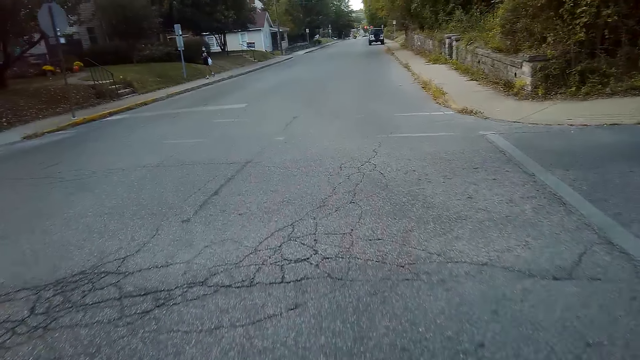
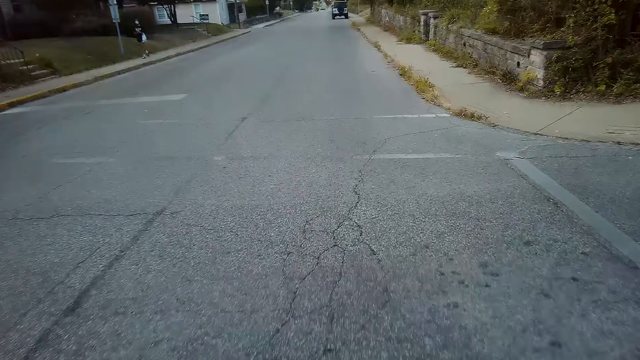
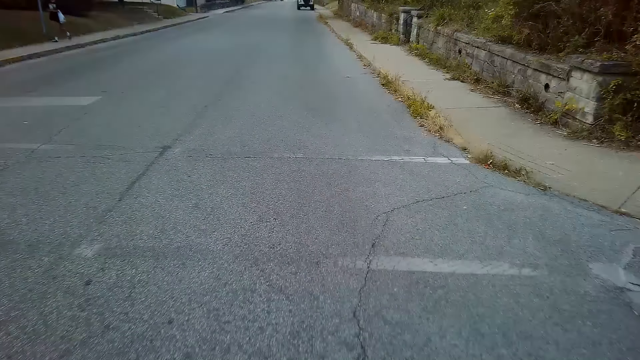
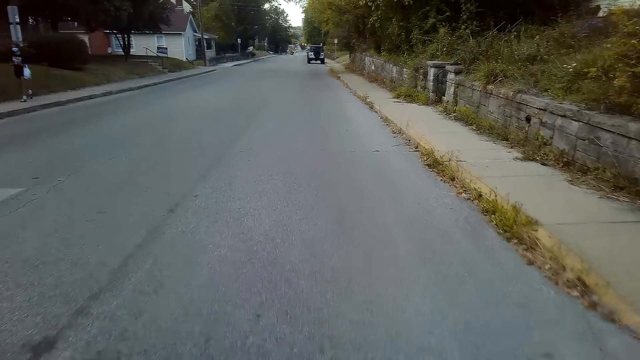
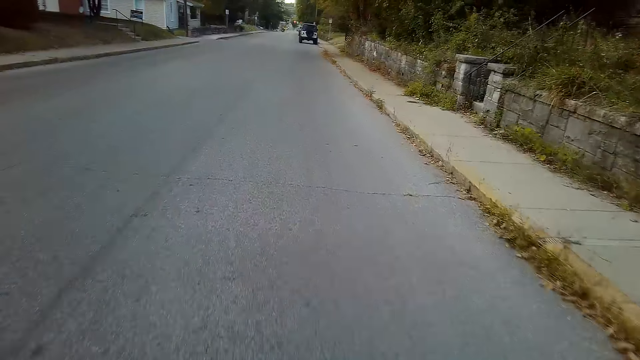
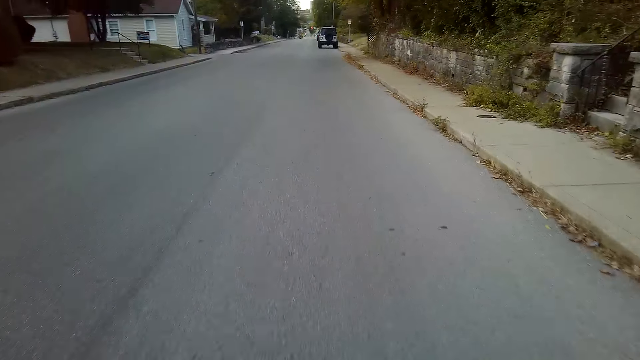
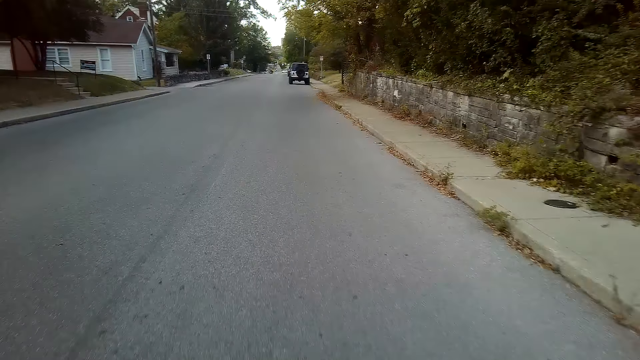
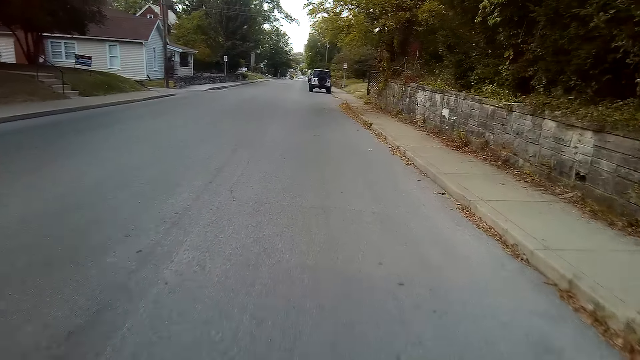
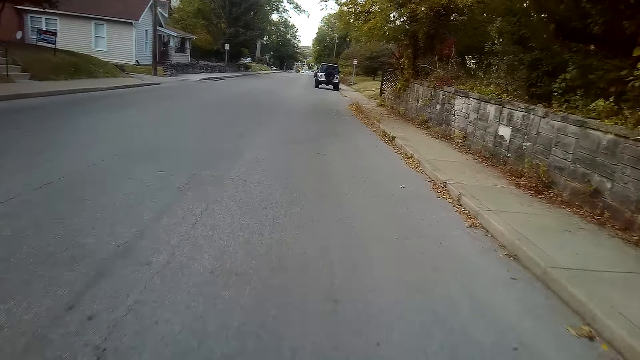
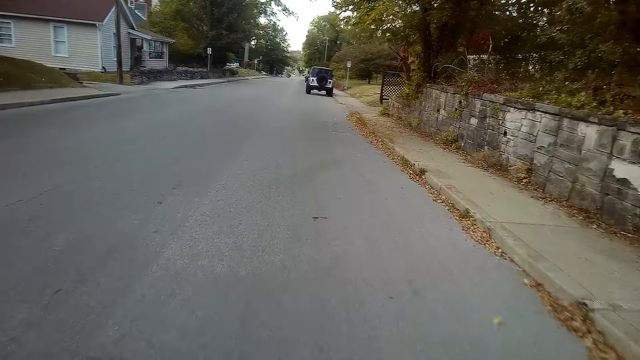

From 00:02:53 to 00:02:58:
The camera wearer cycles along the road.

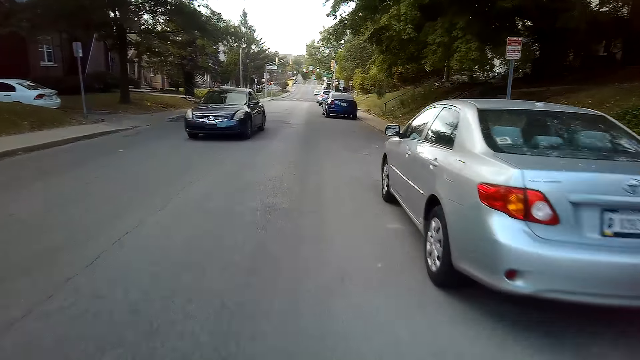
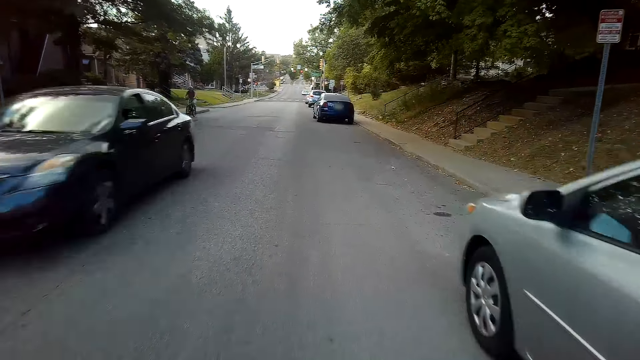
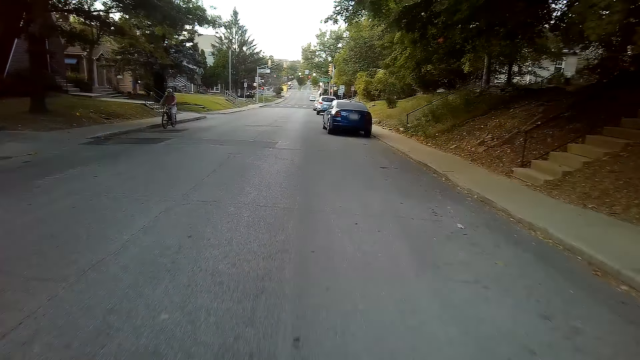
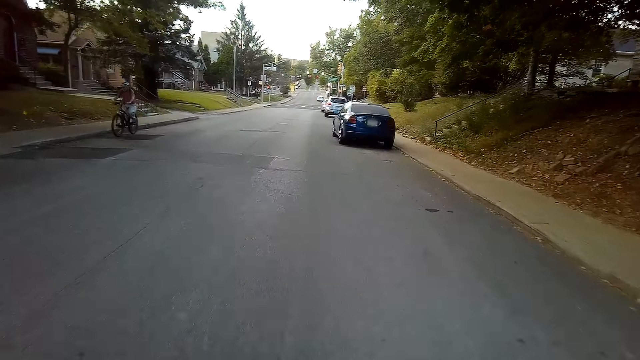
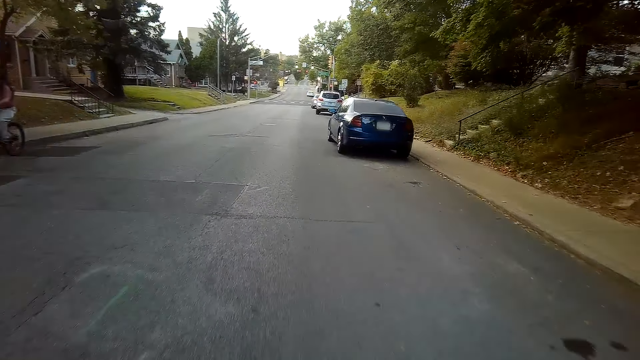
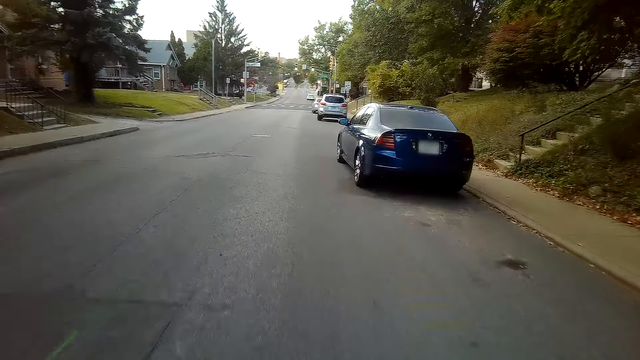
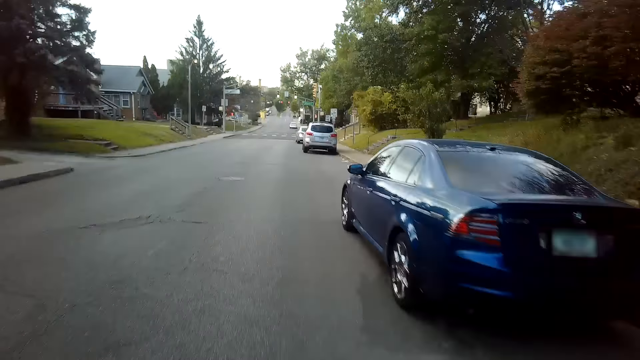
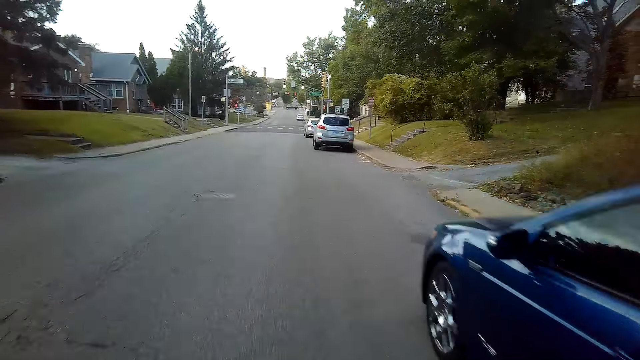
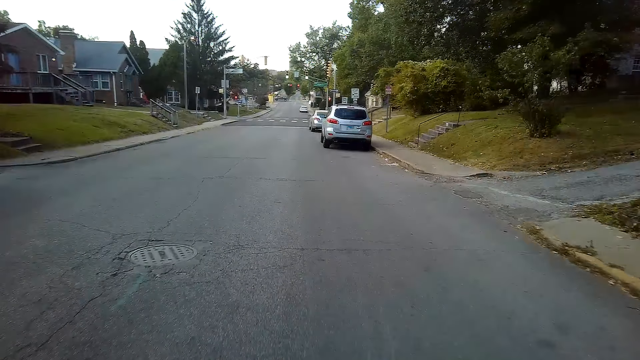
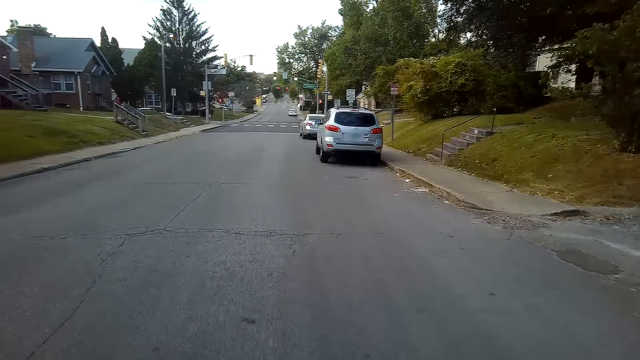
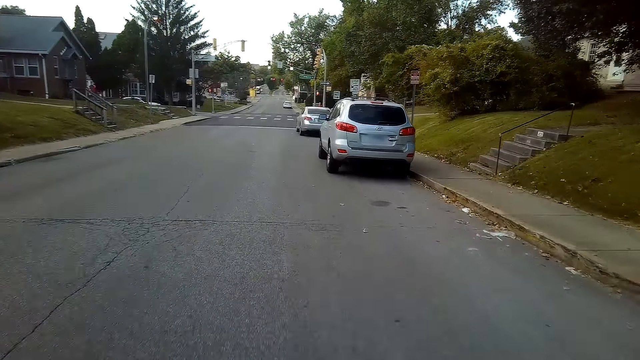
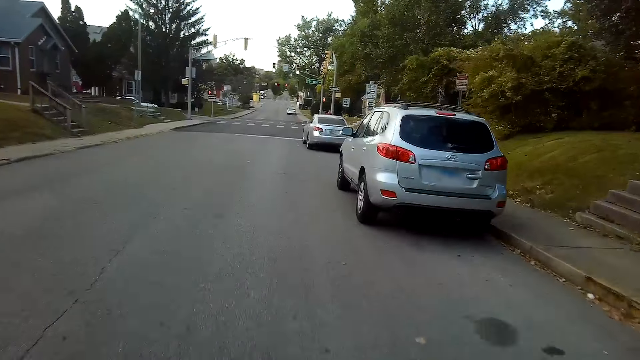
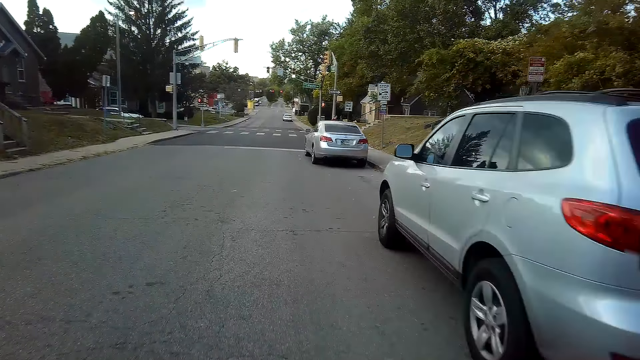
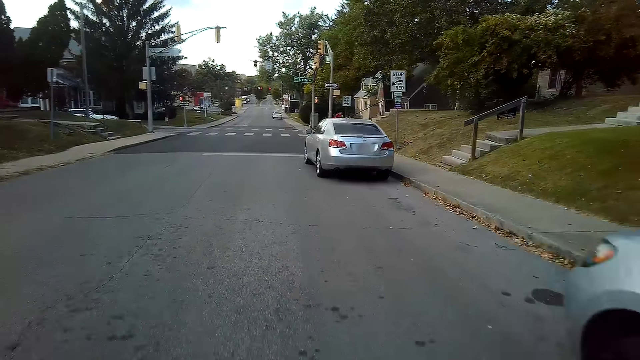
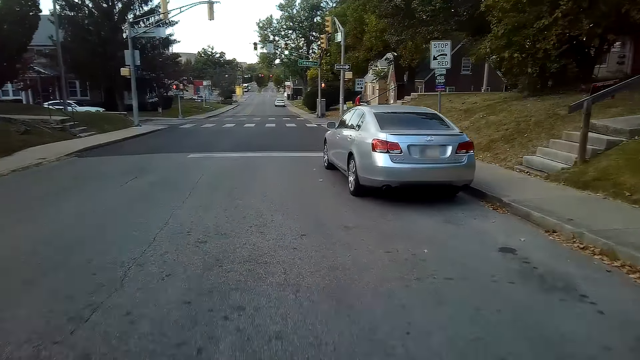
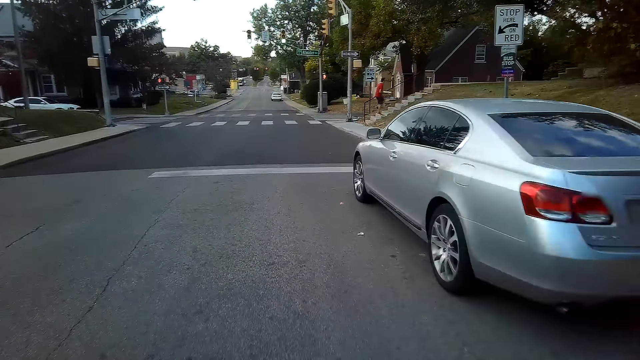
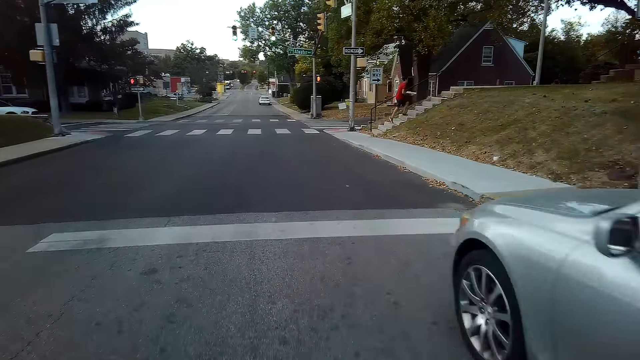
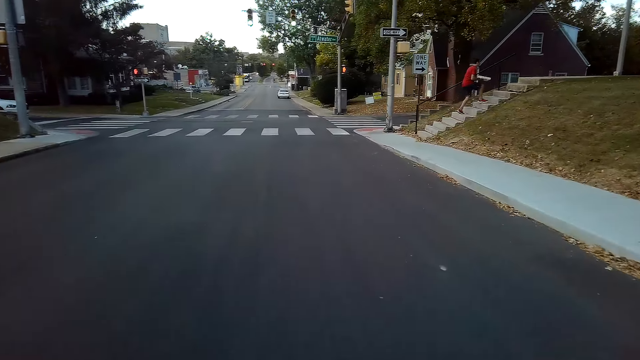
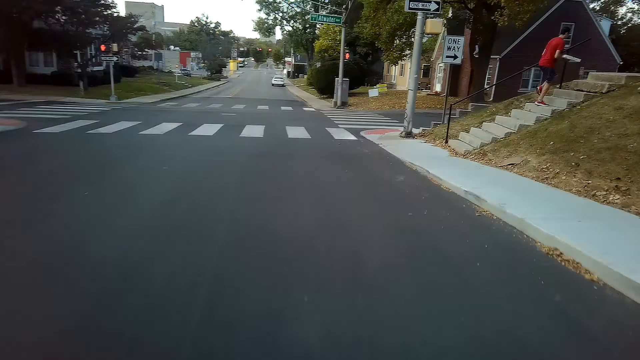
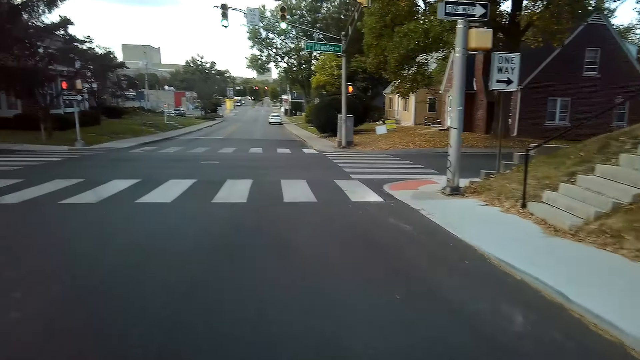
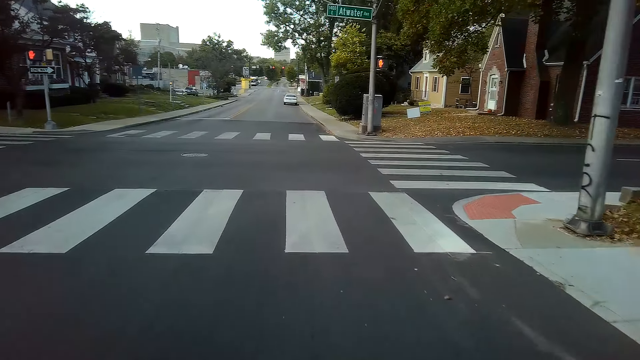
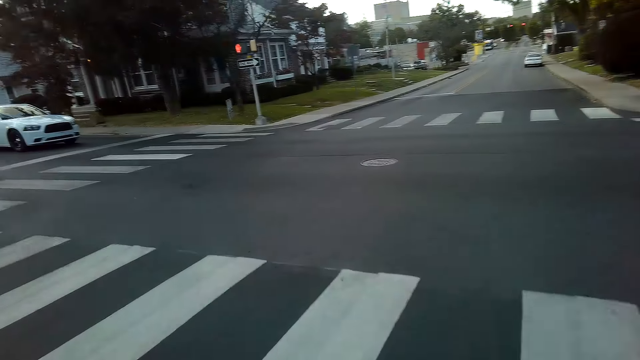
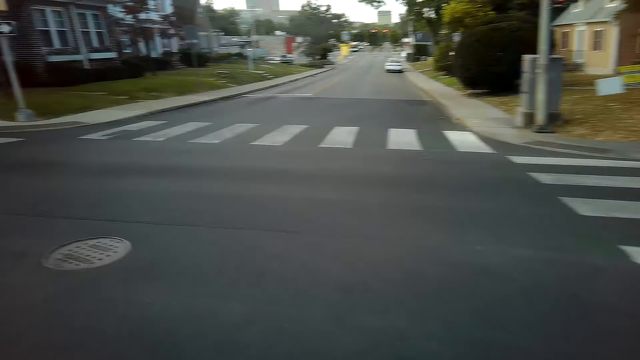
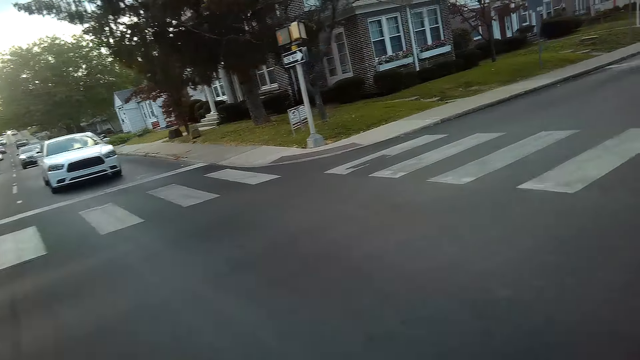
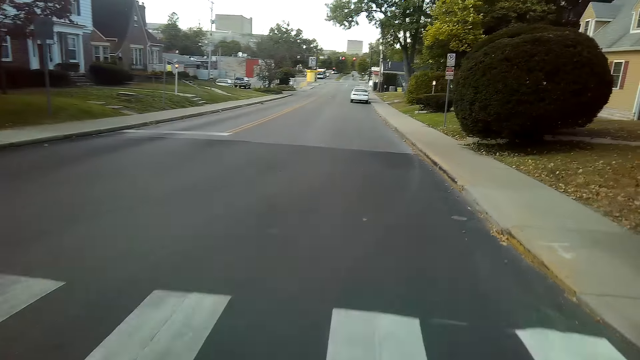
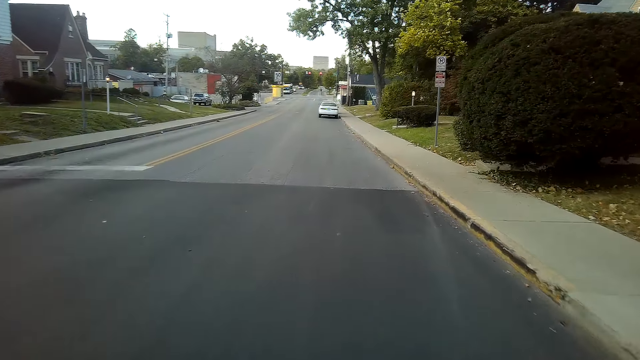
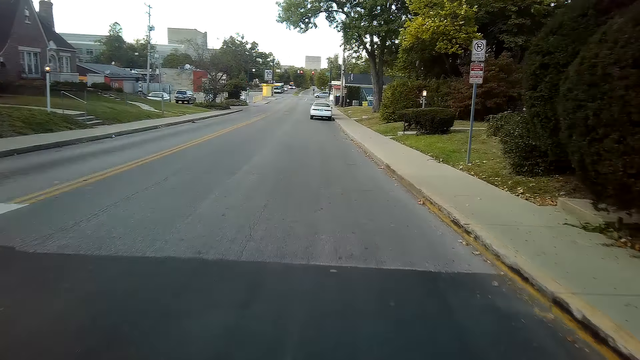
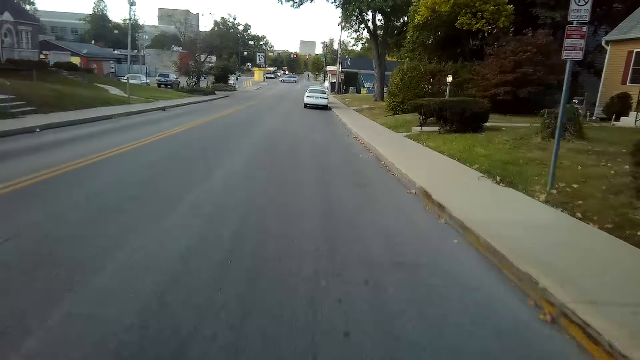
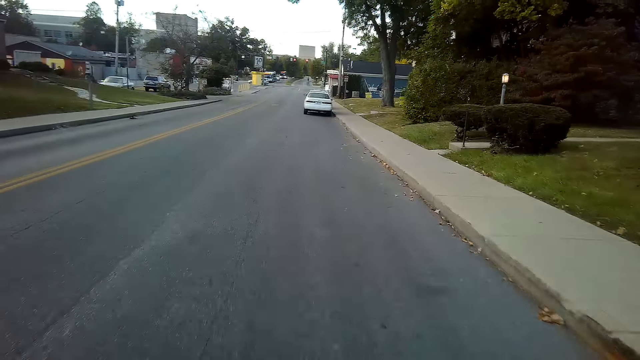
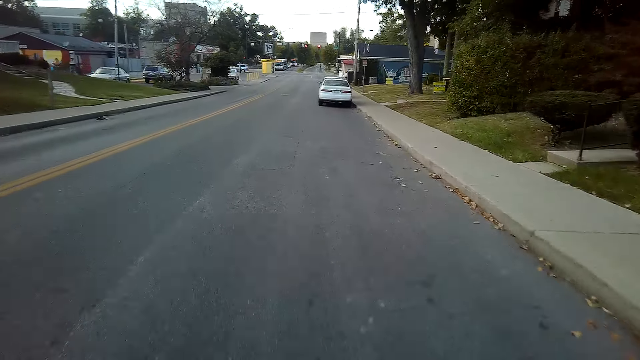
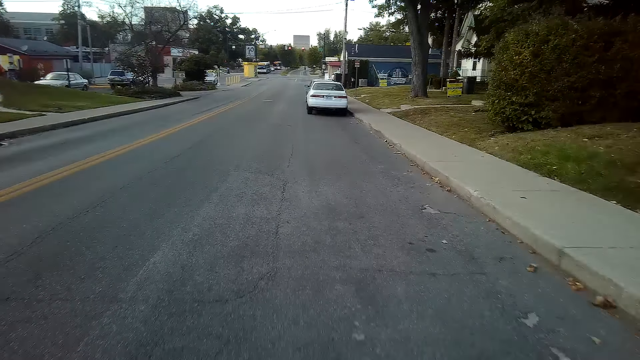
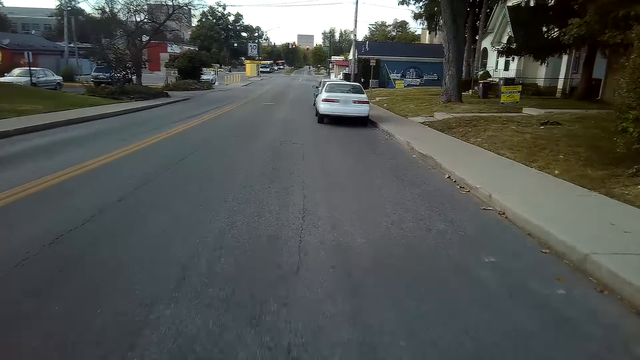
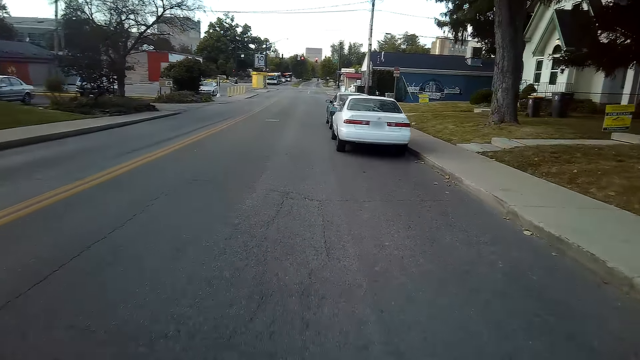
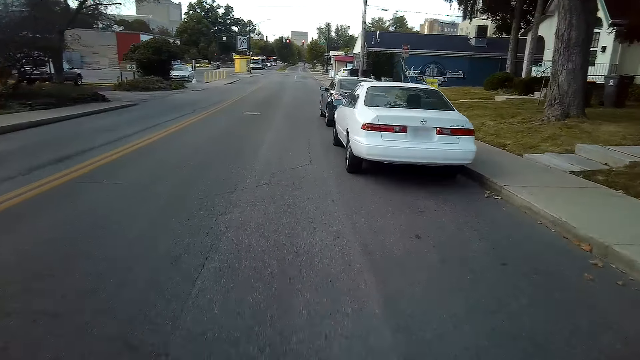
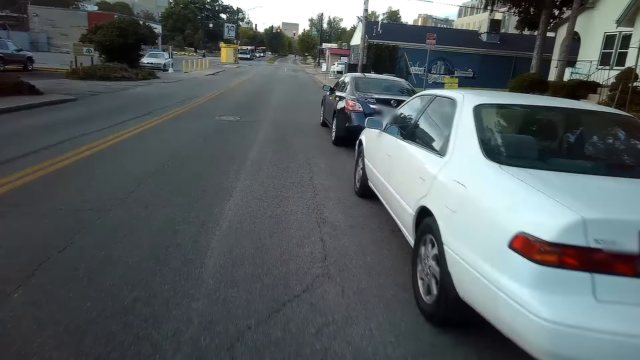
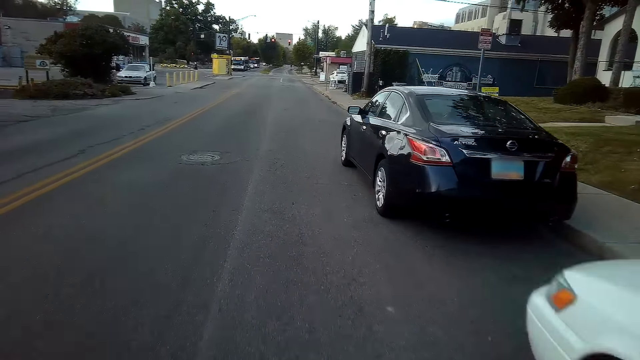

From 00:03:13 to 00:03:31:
A person rides the bicycle. The camera wearer rides the mountain bike along the tarmac road. Another person walks on the stairs. The camera wearer rides the mountain bike along the tarmac road. They look at both sides of the road.
